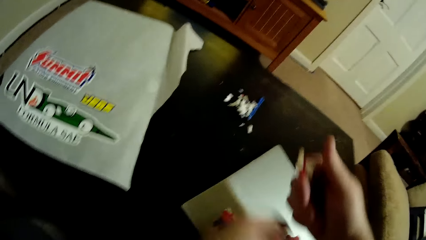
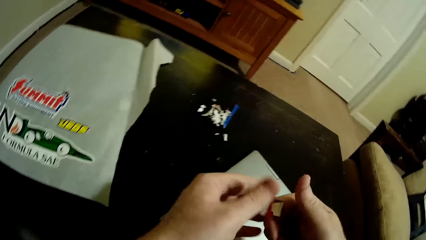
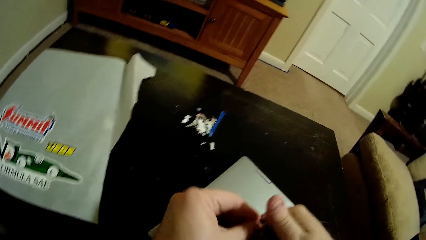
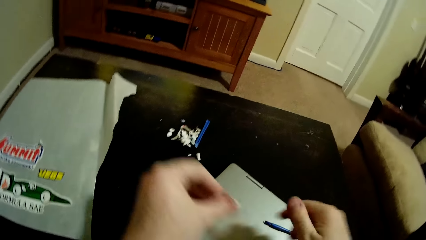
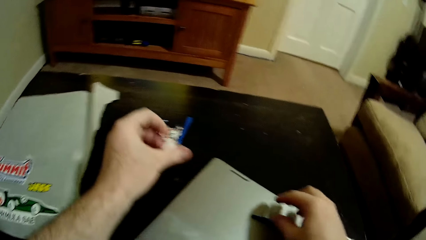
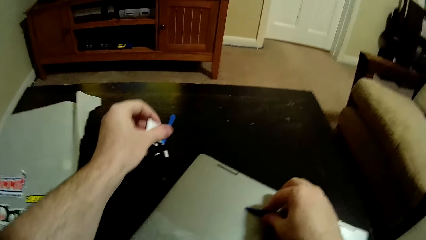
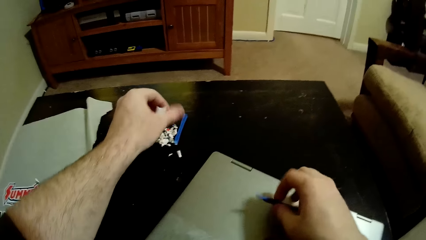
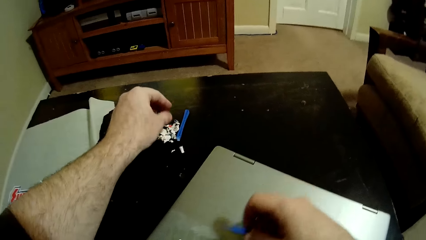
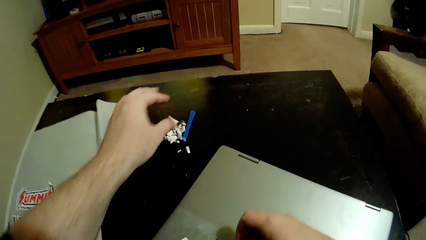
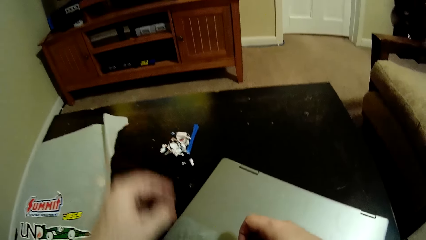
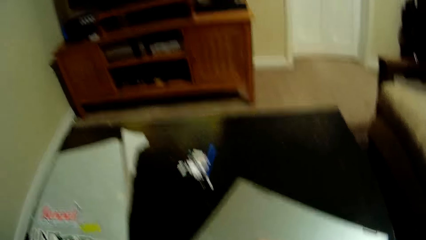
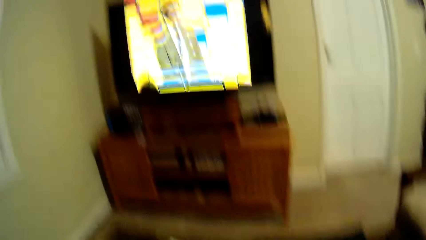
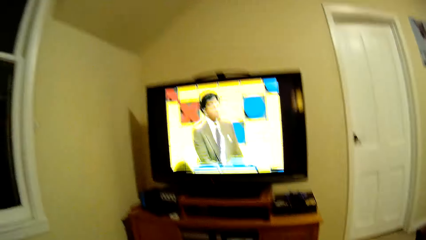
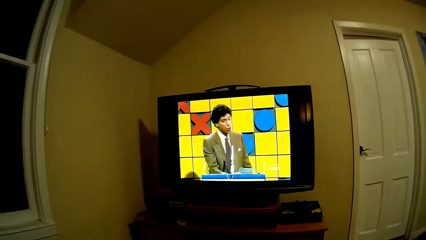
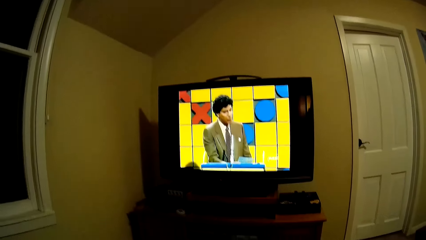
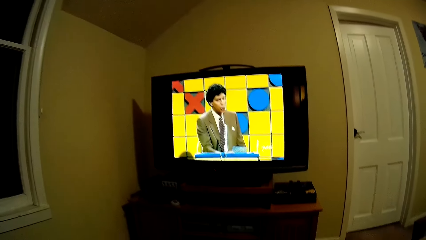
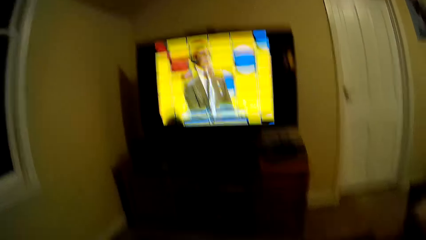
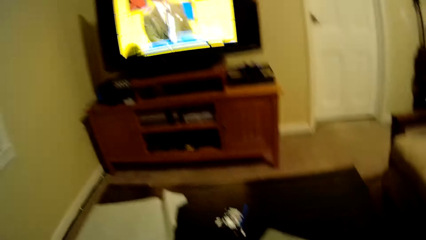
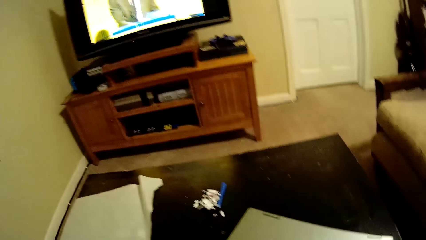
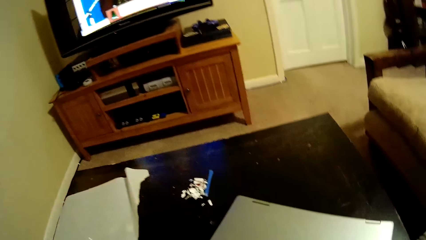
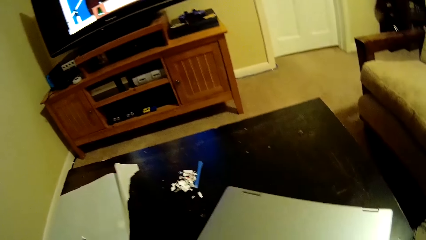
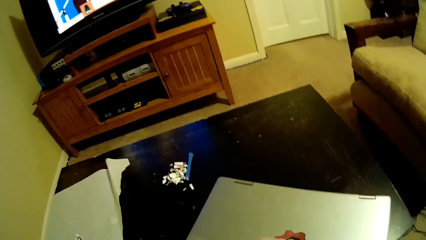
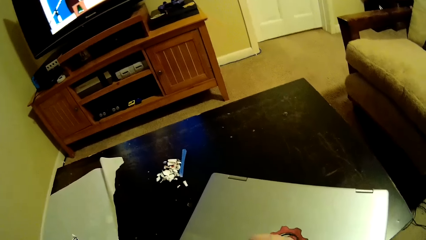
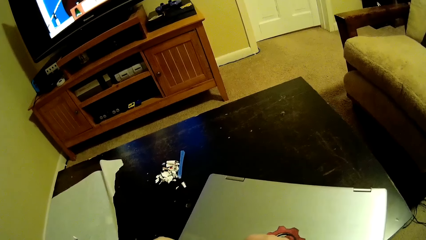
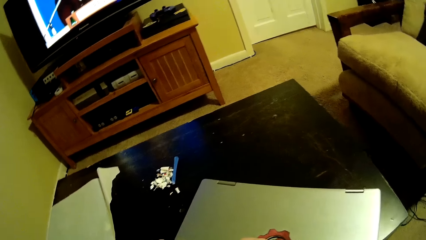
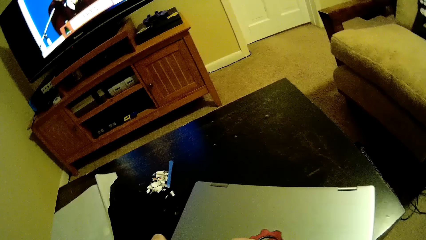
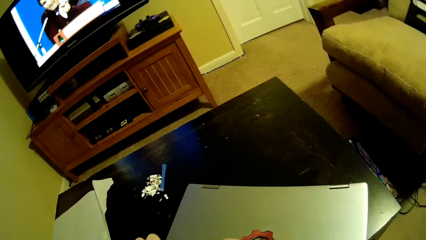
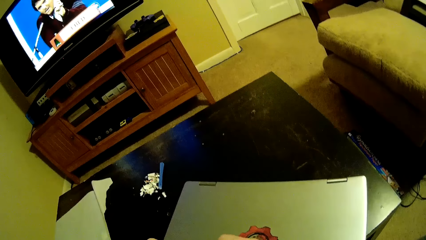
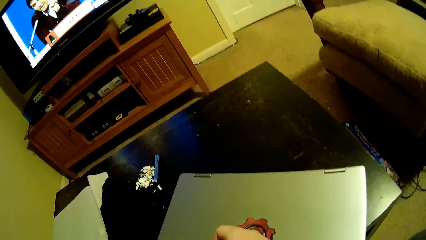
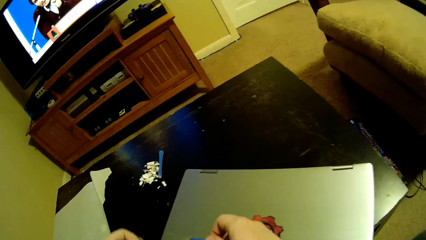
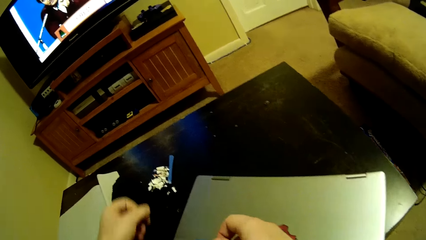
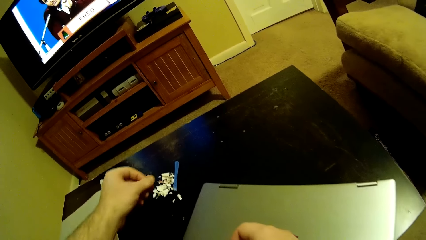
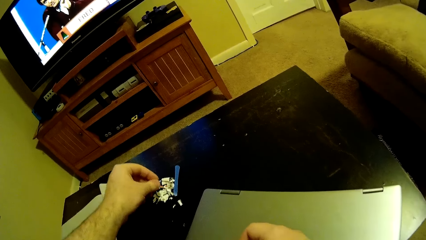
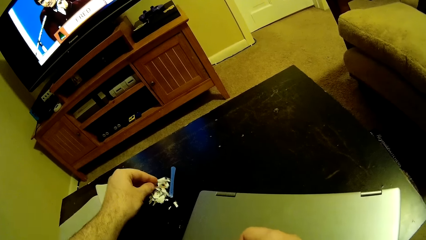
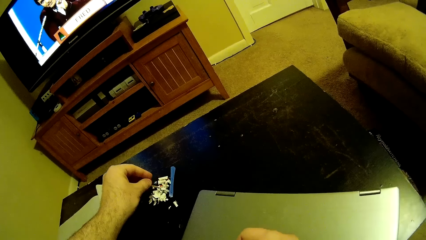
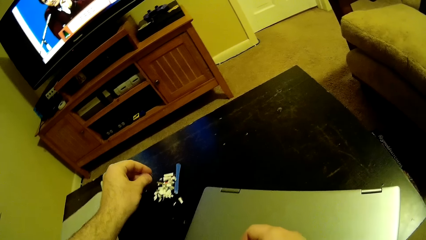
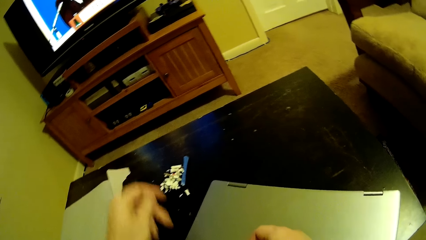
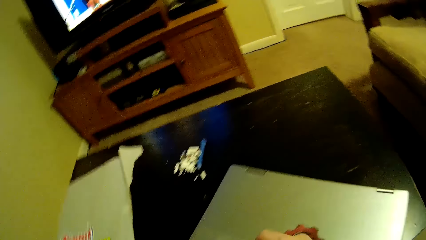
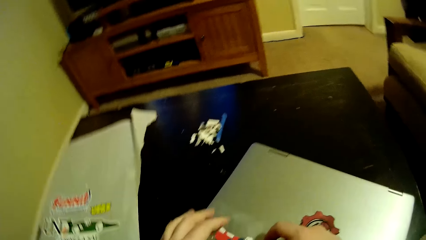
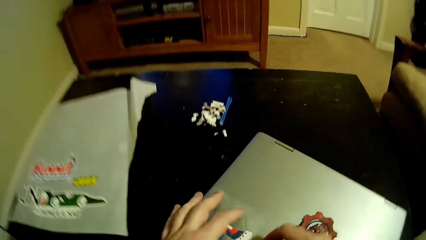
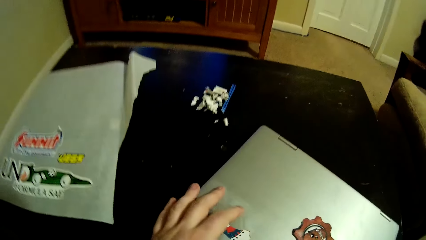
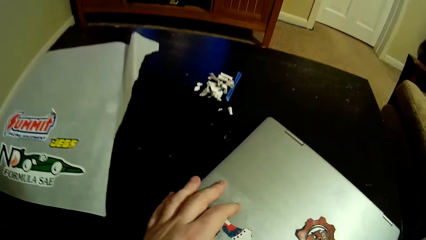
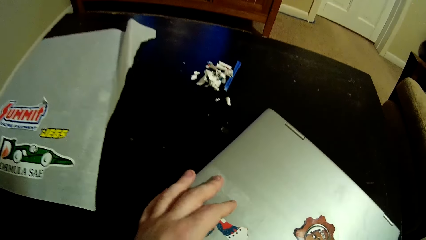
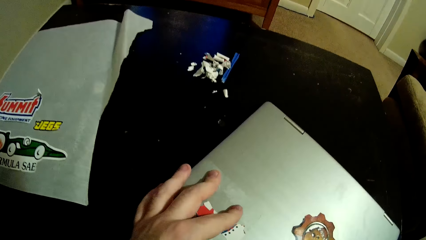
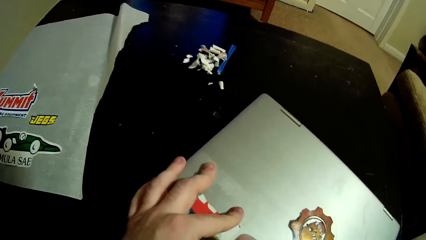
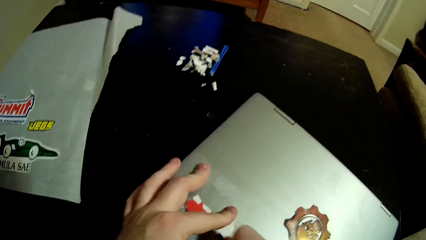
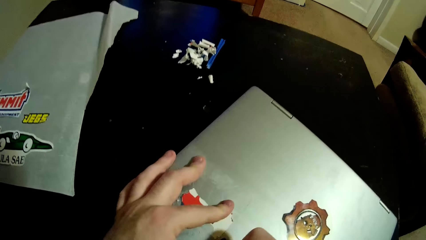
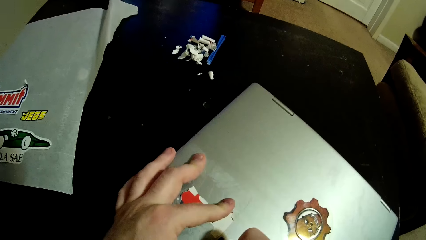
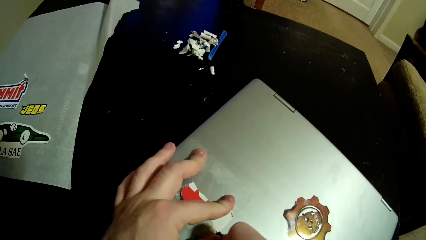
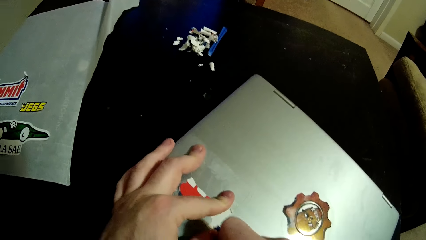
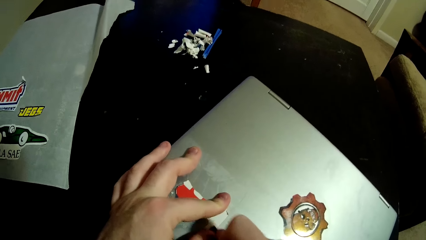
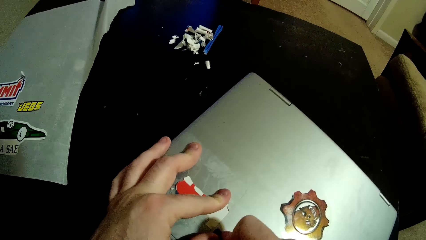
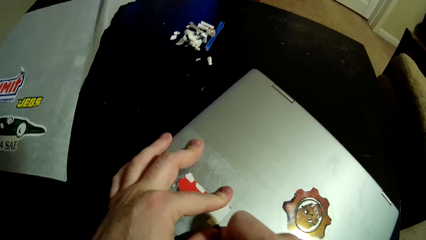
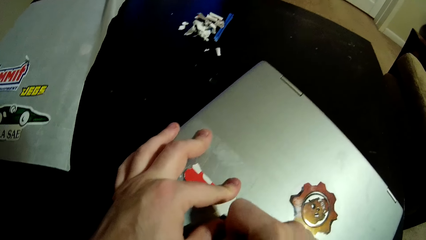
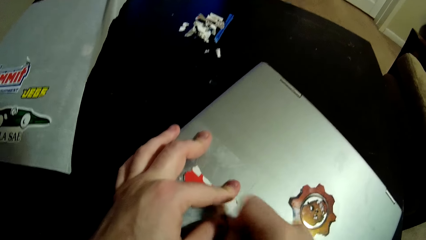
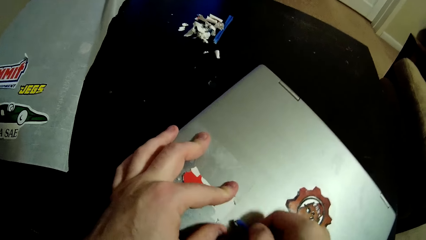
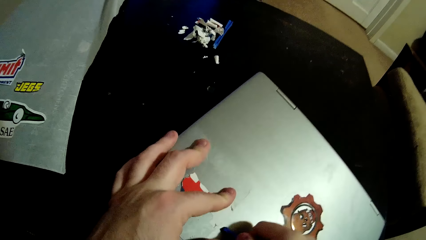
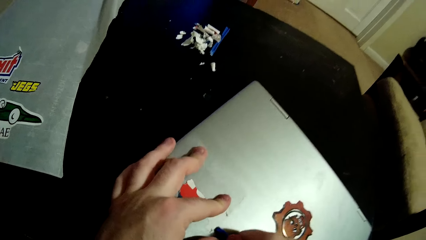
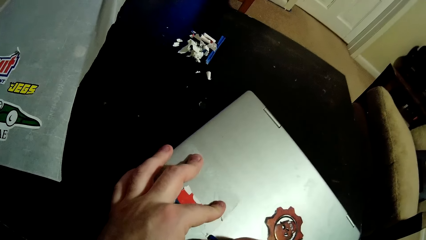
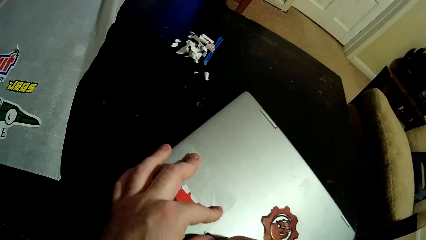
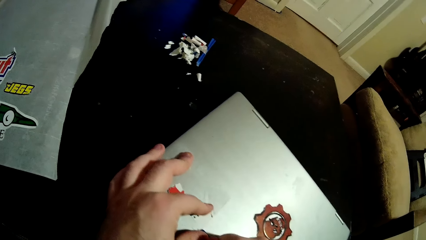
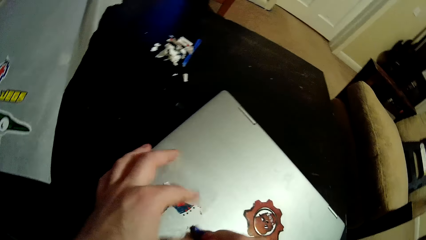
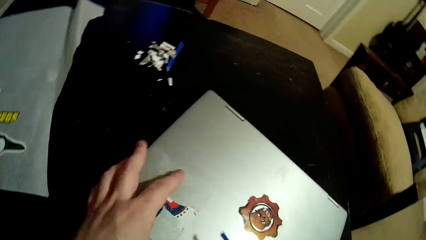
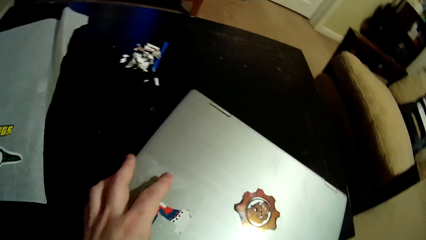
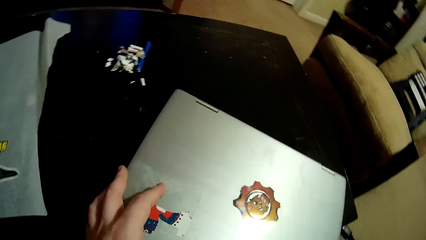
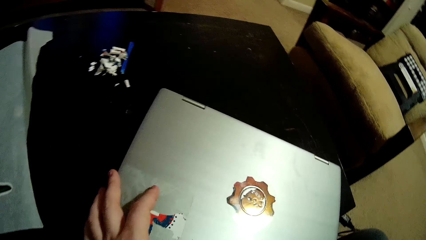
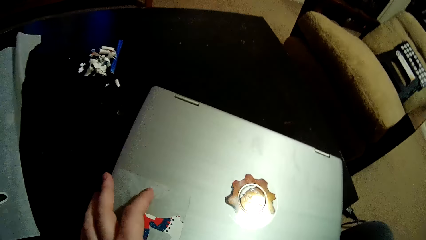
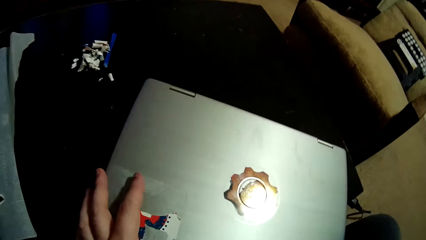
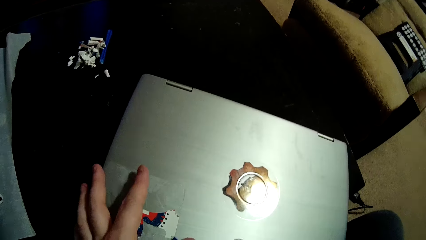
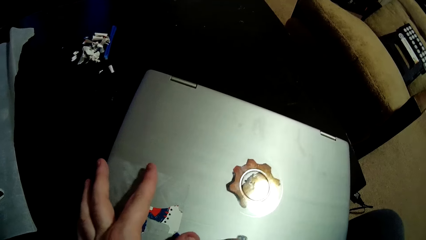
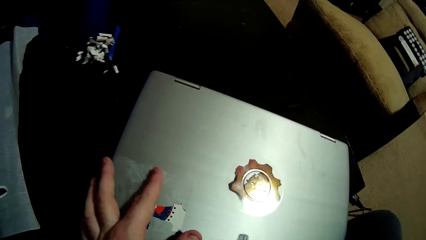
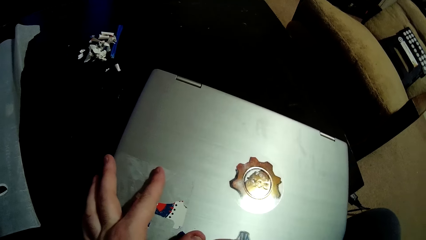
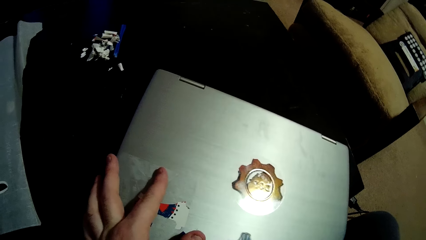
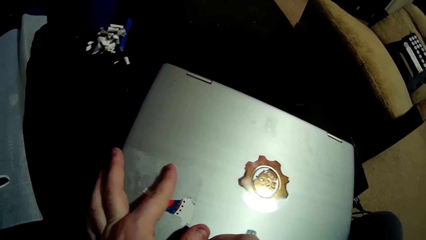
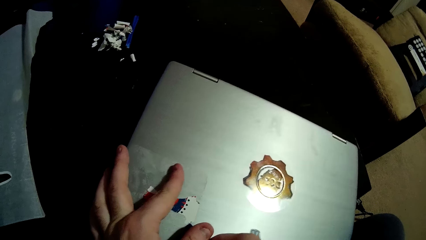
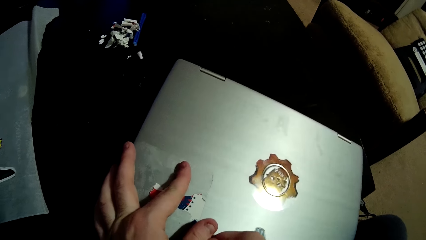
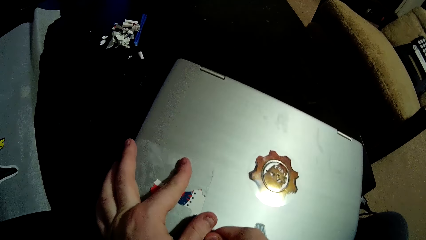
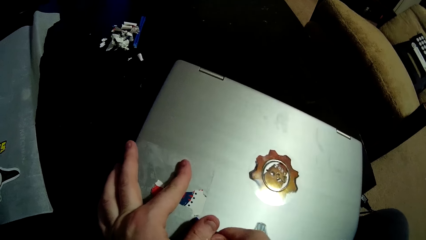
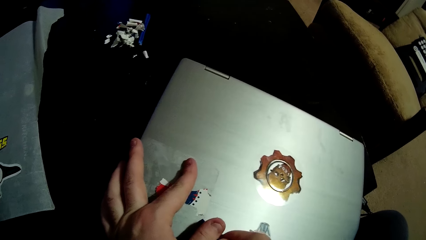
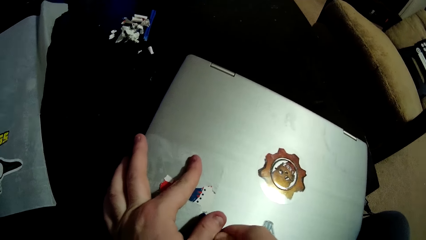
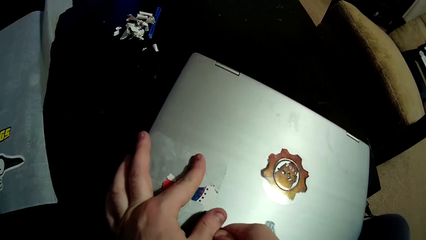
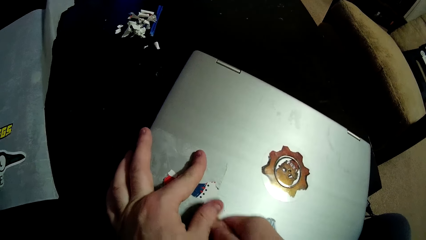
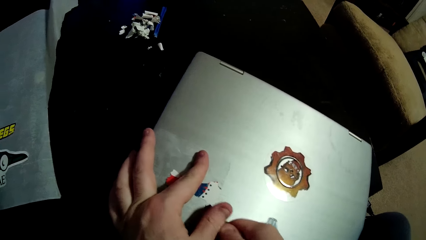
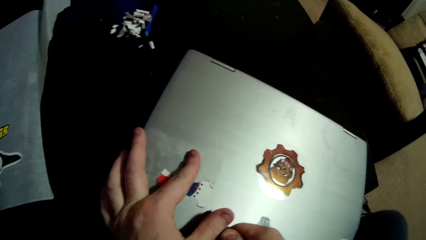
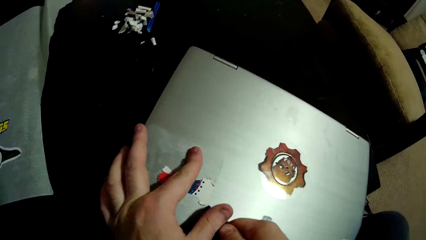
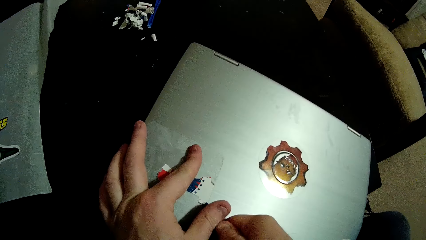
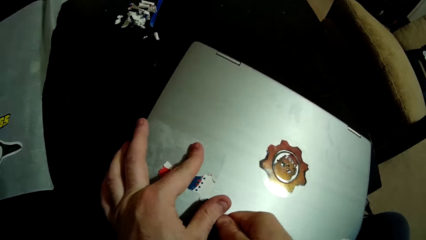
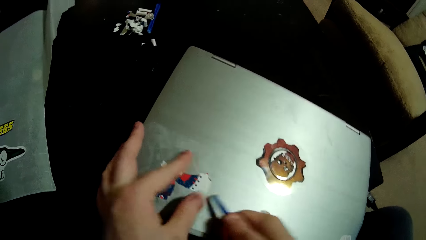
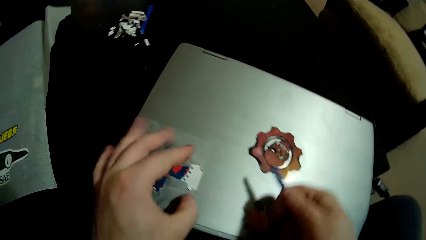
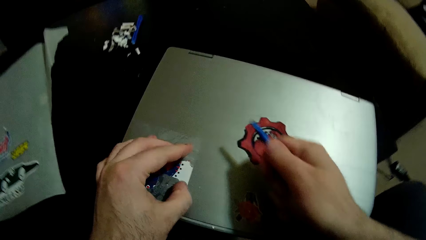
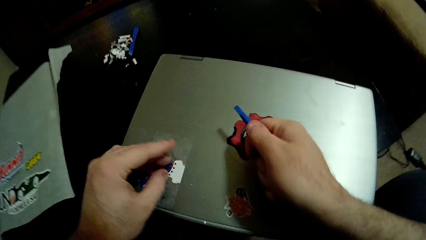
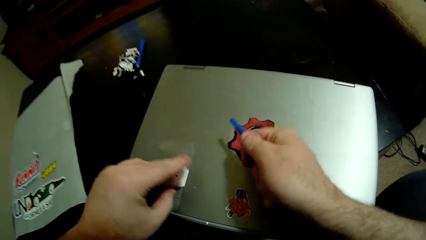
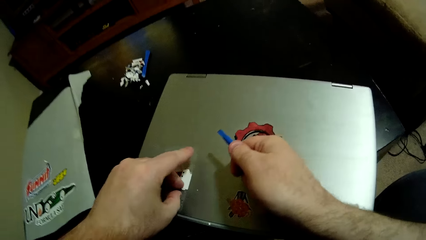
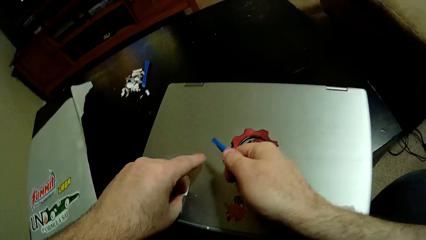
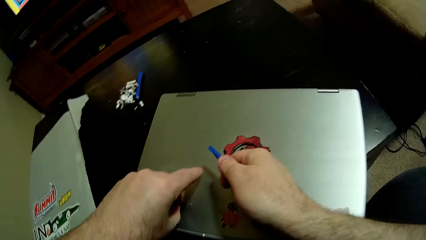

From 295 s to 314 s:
The camera wearer throws a piece of sticker on the table. They look at the television screen. They put down the sticker. They remove the sticker on the laptop. They scrape the sticker on the laptop with a sticker scraper.
